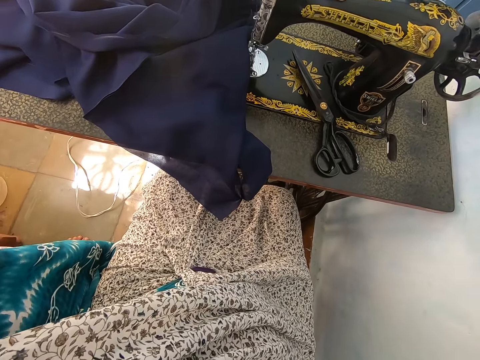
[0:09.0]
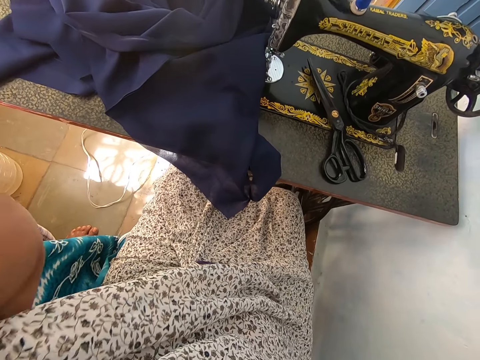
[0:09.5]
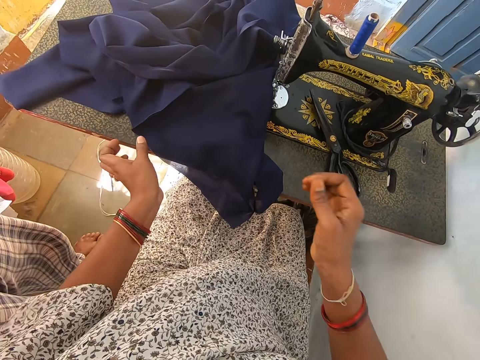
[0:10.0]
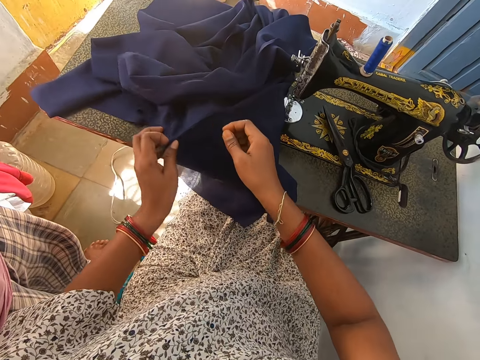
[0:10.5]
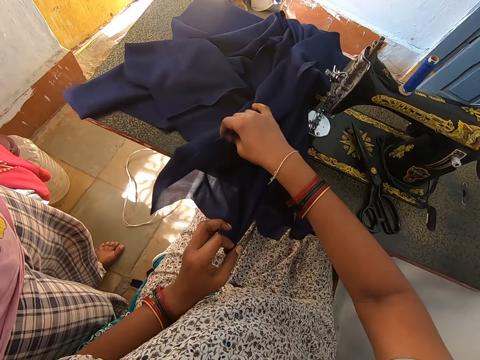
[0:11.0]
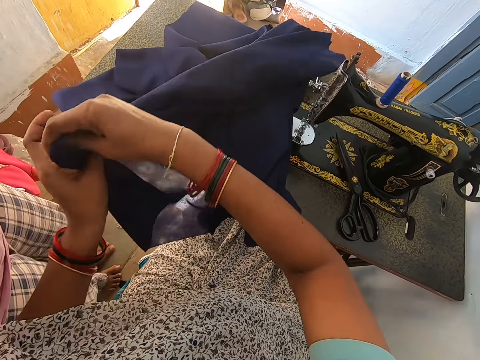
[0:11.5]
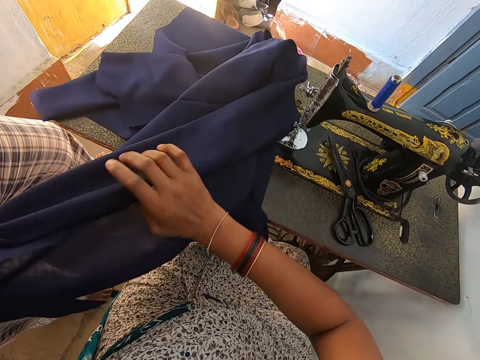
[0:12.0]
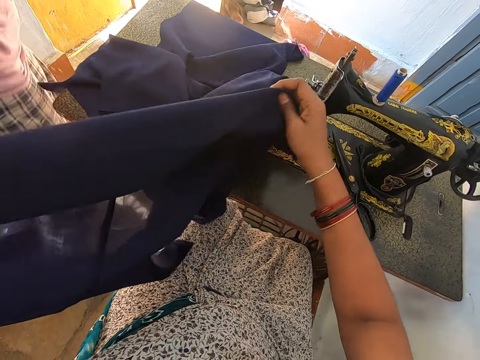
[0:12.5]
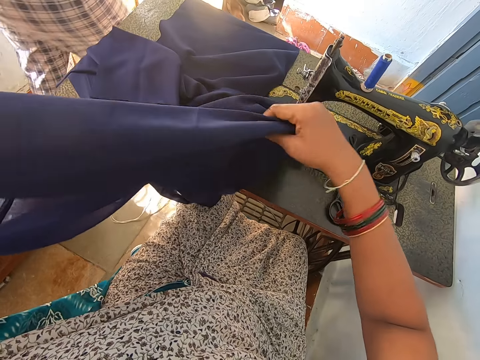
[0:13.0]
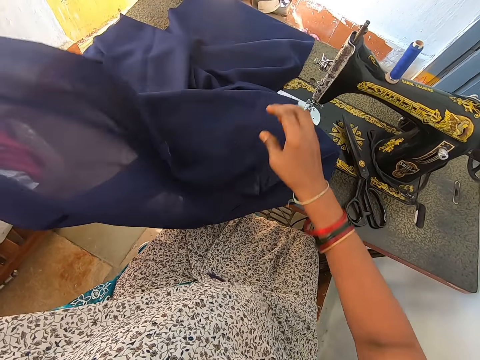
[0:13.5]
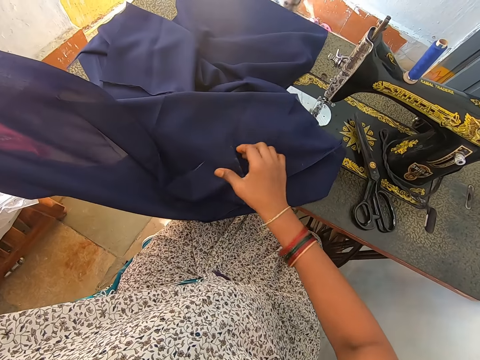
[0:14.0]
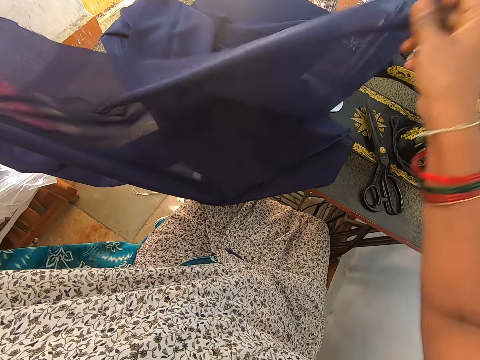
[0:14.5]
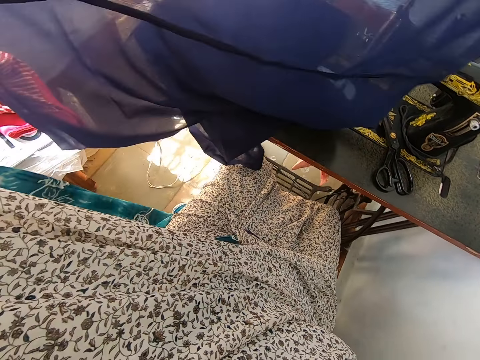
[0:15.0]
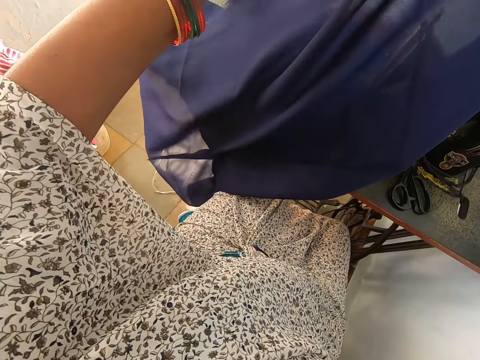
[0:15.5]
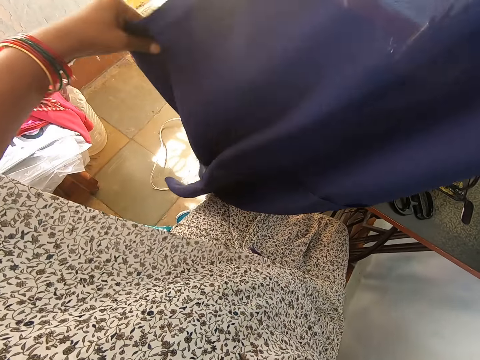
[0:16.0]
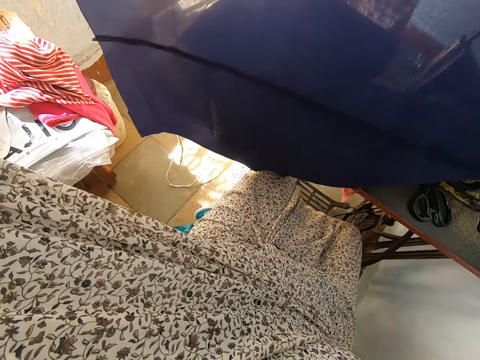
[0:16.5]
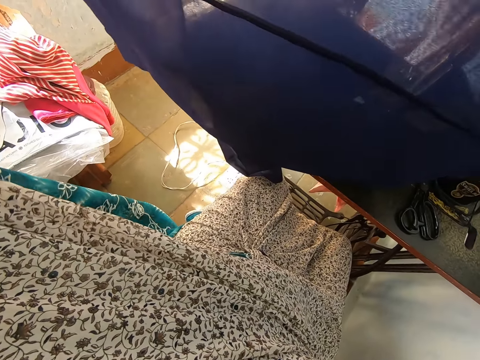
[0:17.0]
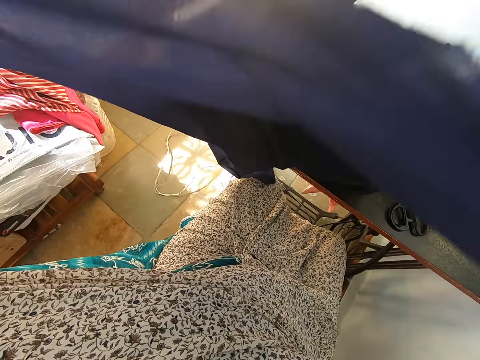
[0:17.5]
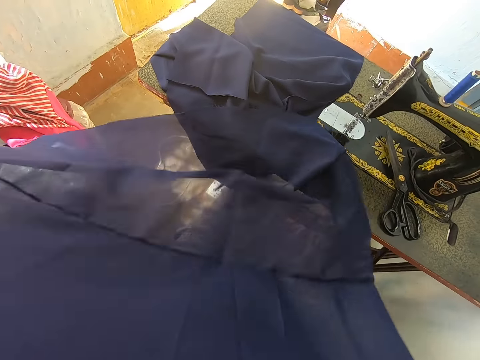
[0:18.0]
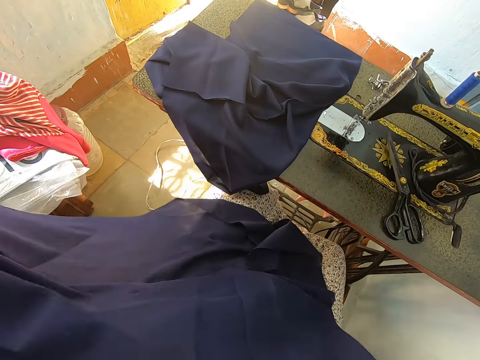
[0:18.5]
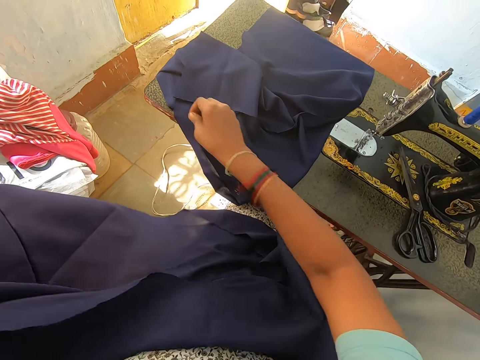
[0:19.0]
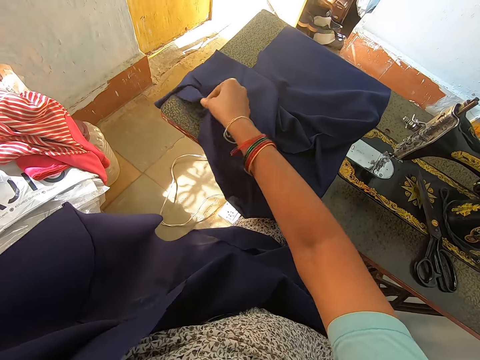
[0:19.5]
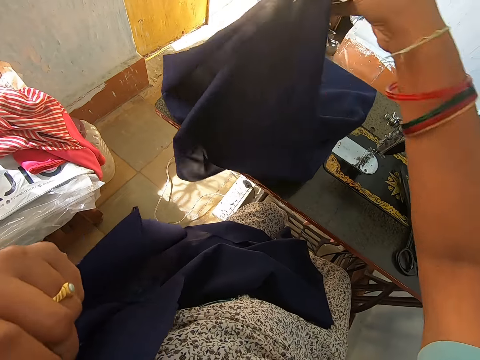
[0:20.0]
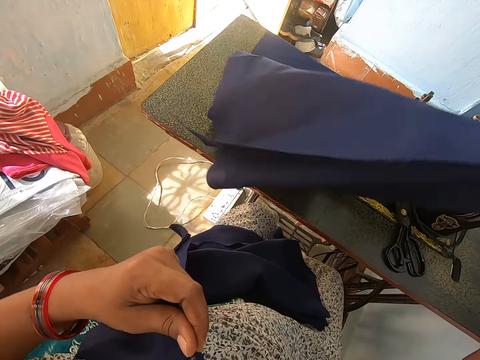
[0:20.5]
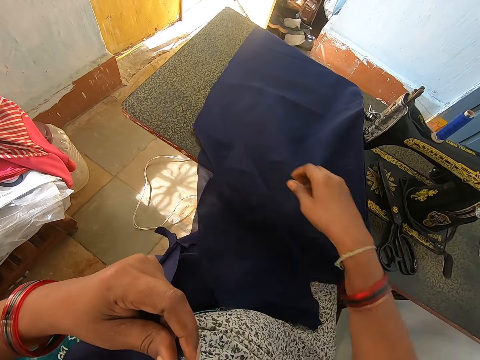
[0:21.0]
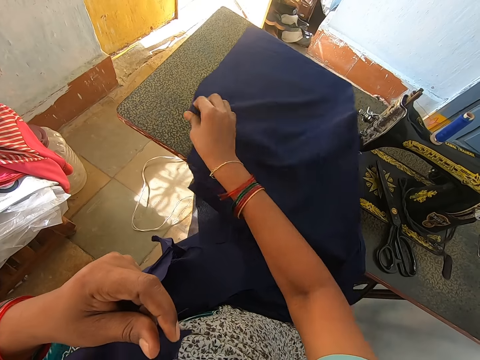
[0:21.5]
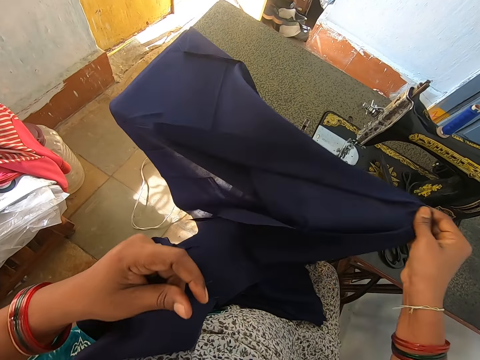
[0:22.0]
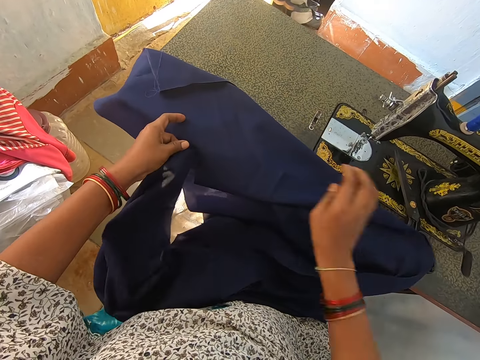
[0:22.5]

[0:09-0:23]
The camera wearer adjusts the camera. They pick up a cloth. They touch the fabric. They pick up the cloth again.

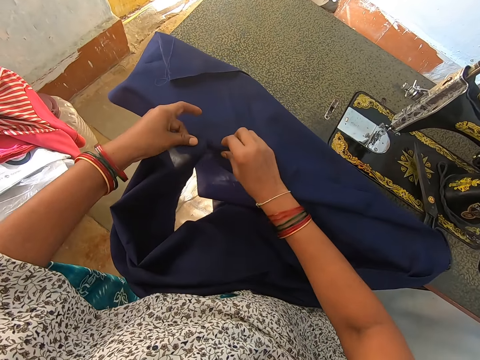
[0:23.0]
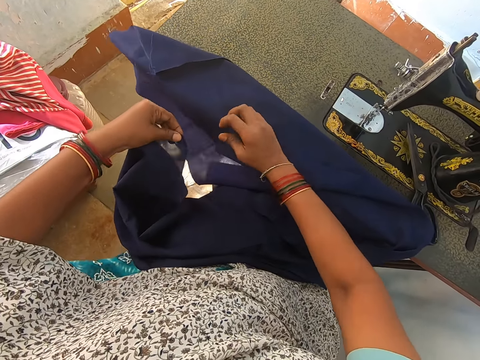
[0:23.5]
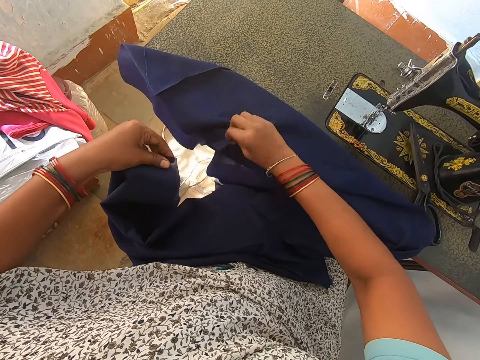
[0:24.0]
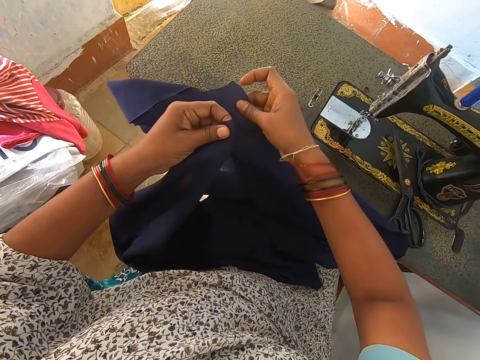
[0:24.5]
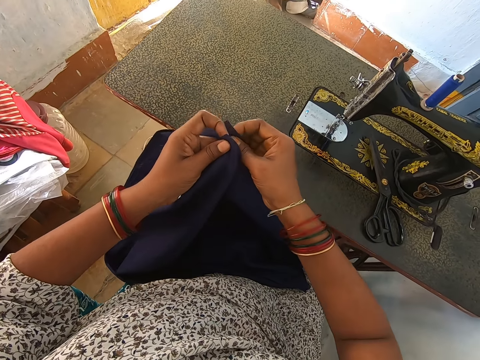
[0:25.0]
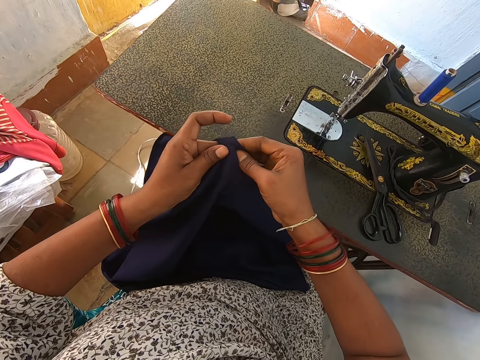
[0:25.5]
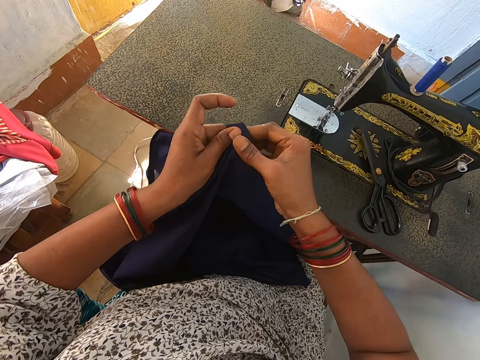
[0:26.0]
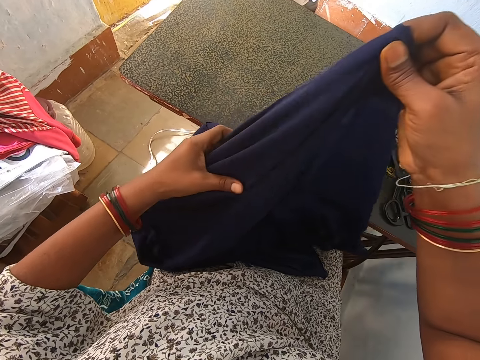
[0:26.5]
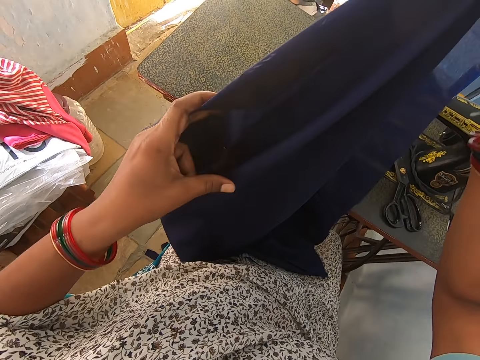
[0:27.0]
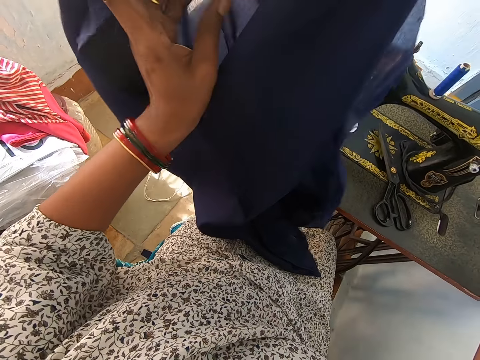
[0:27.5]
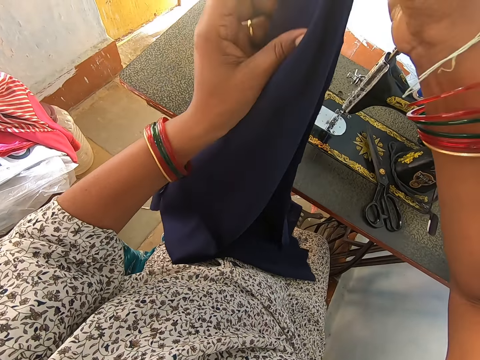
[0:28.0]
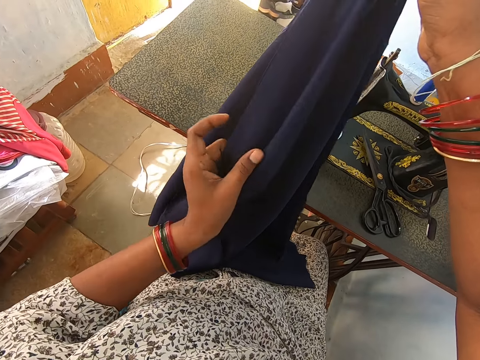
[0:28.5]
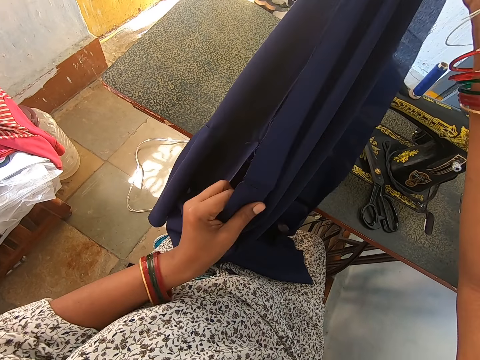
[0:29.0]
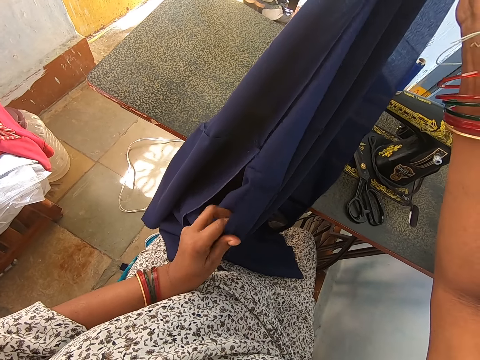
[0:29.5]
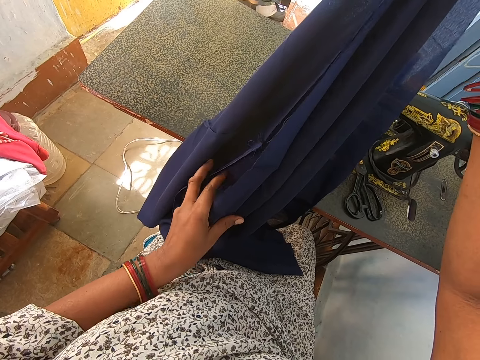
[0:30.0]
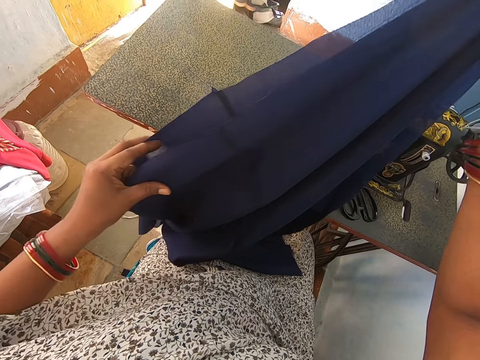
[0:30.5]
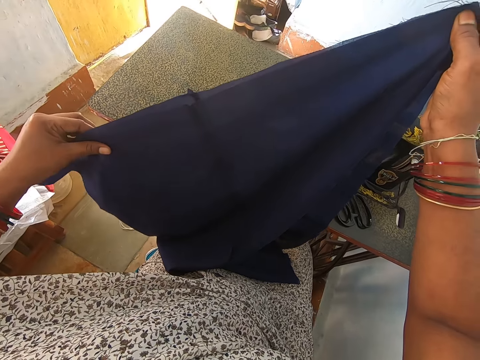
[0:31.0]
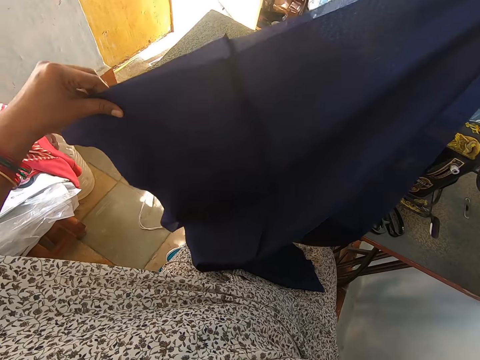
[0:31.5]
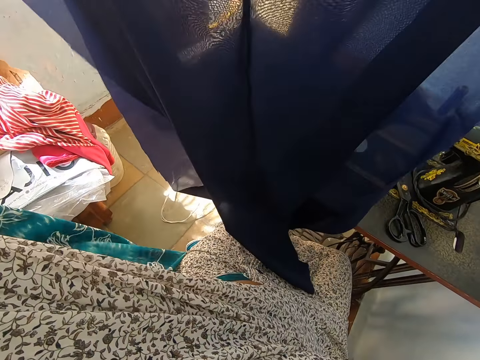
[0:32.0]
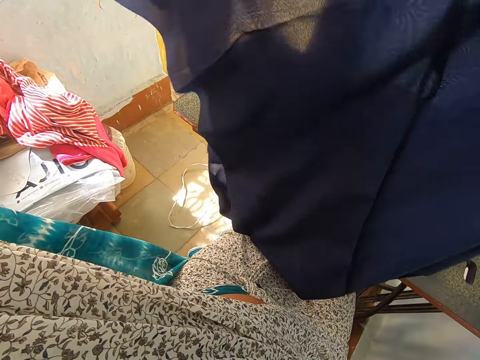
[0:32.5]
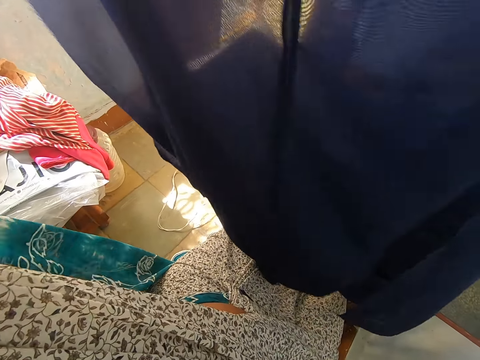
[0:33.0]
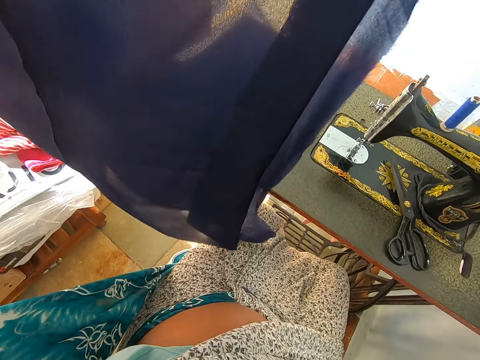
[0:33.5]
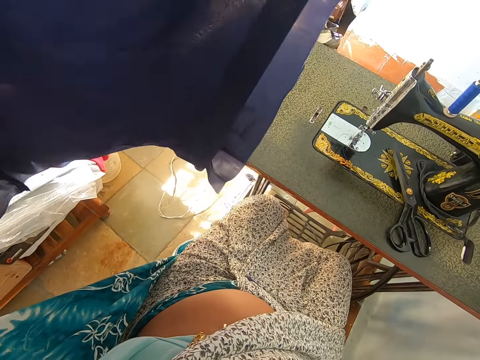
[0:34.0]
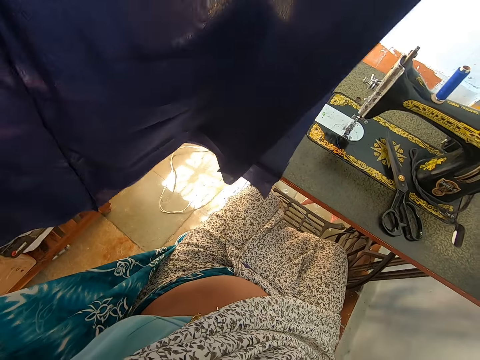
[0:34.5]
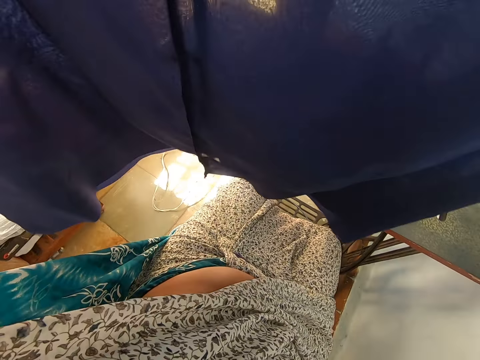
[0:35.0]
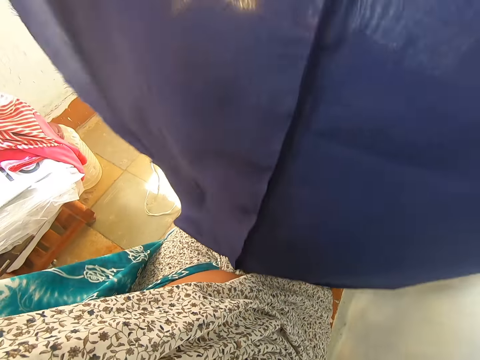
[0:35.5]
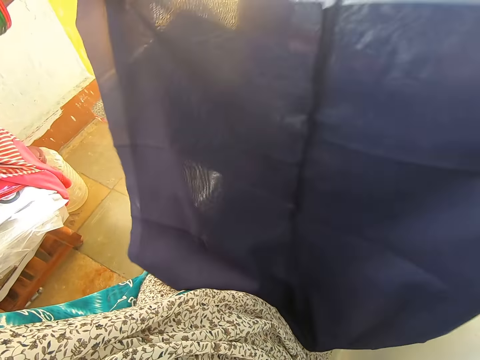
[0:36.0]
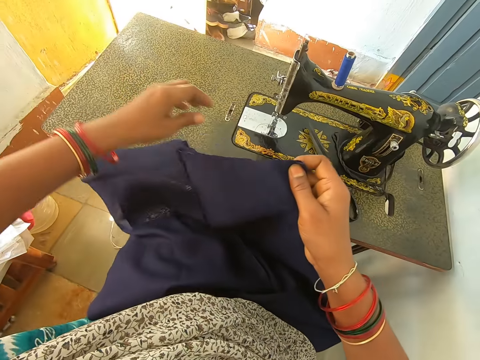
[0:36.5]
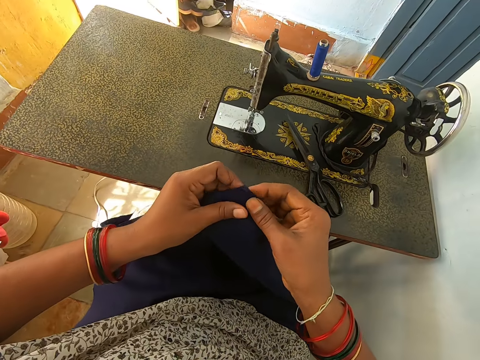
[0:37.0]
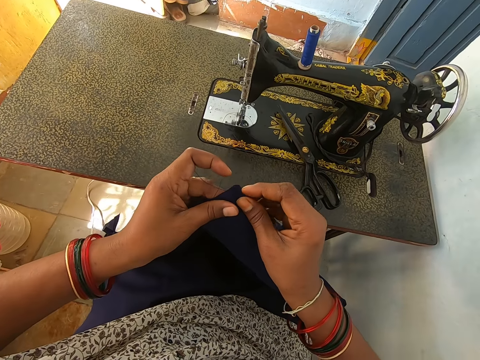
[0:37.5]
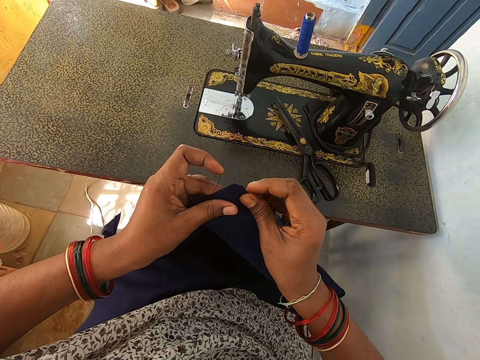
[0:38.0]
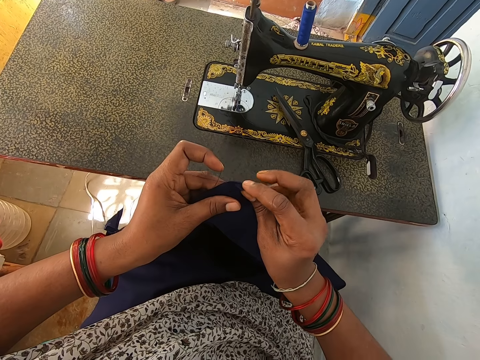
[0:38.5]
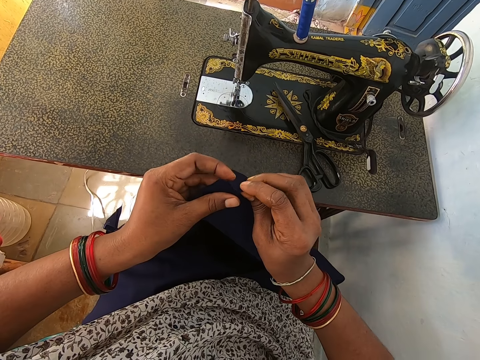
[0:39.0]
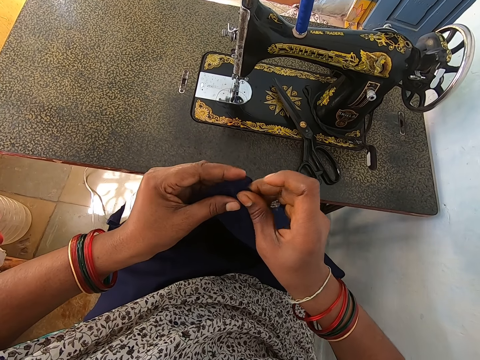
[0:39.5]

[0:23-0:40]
The camera wearer puts two pieces of cloth together. They stretch the fabric. They touch the fabric.
